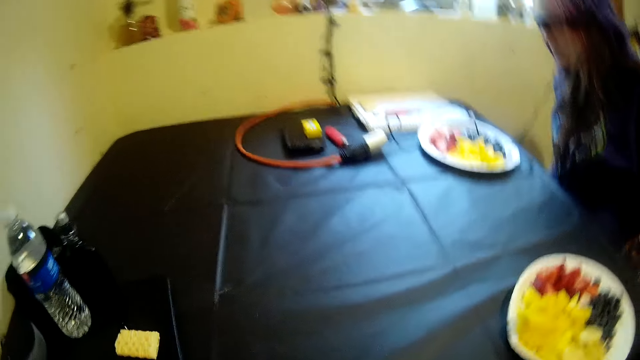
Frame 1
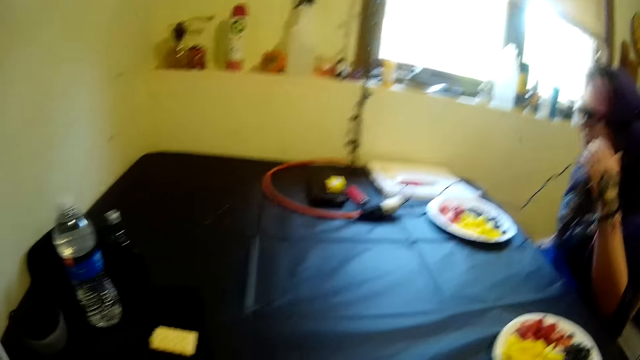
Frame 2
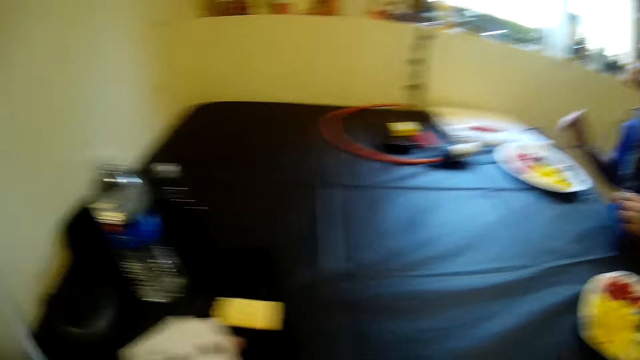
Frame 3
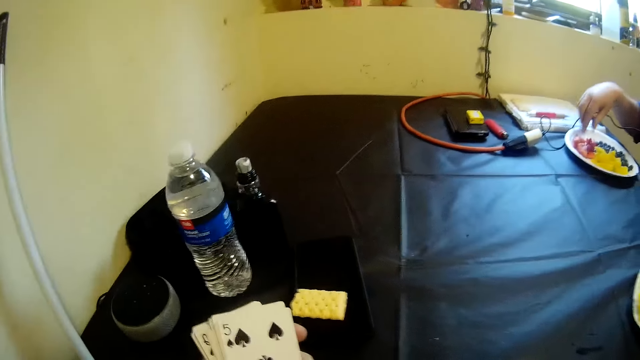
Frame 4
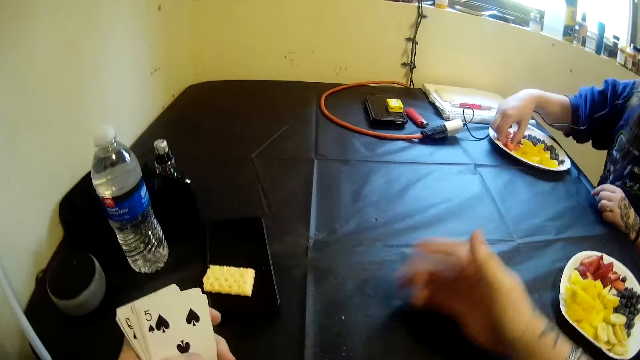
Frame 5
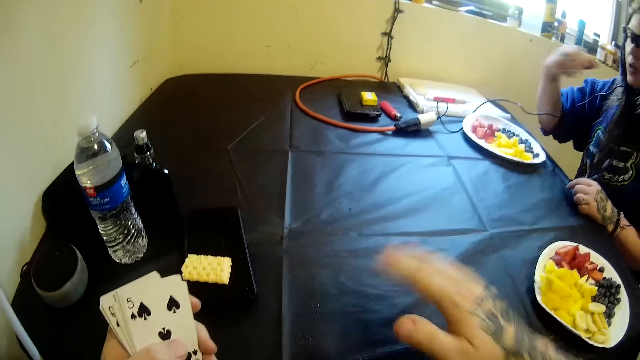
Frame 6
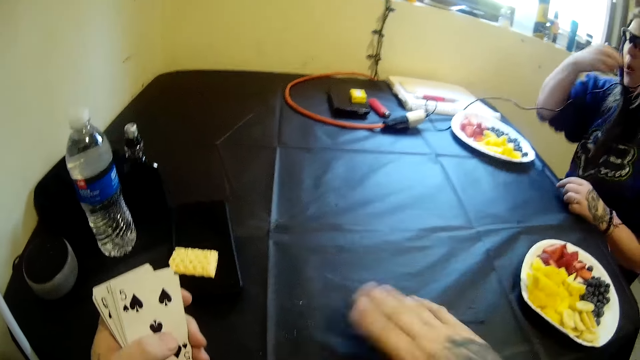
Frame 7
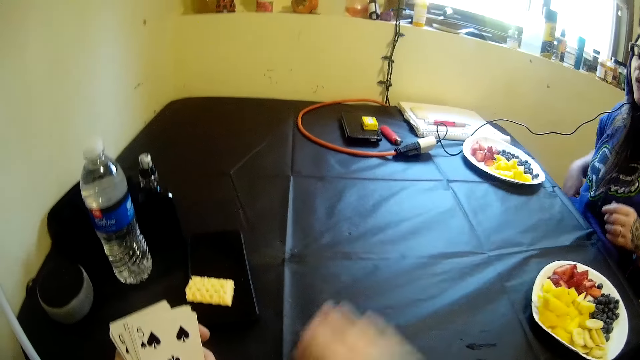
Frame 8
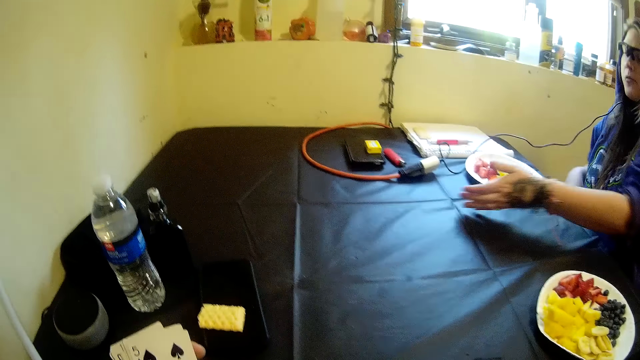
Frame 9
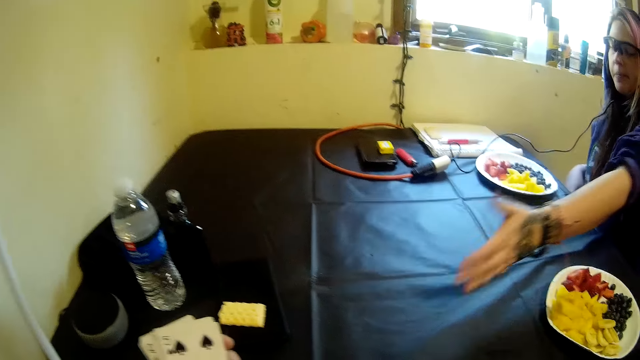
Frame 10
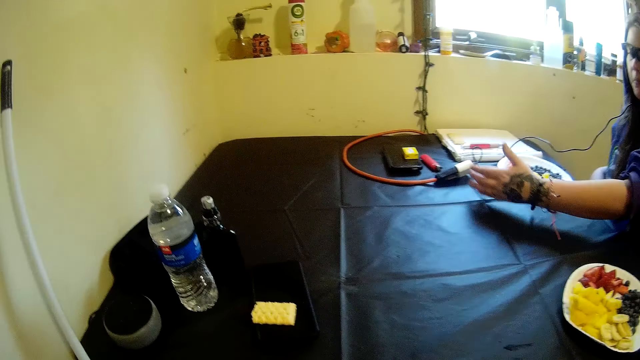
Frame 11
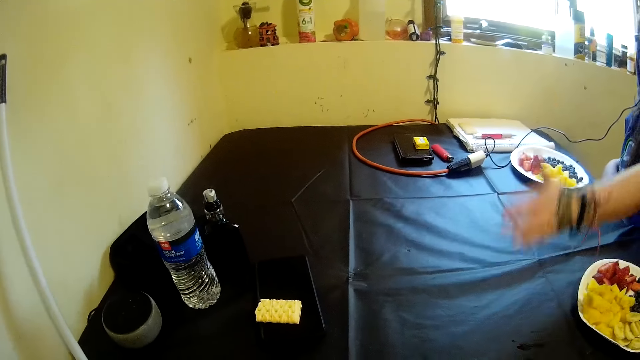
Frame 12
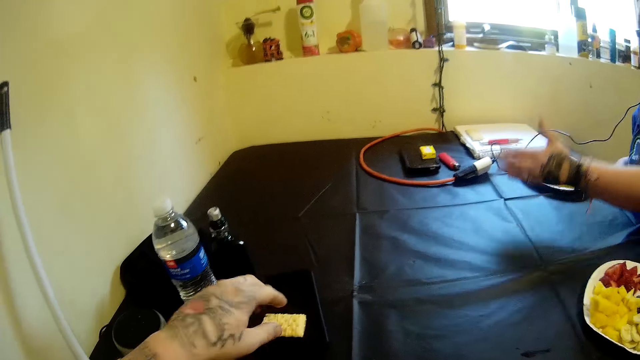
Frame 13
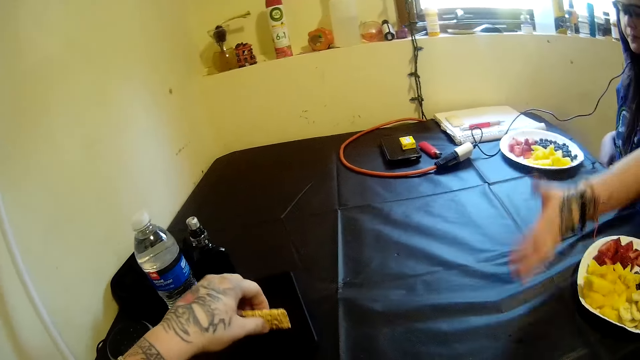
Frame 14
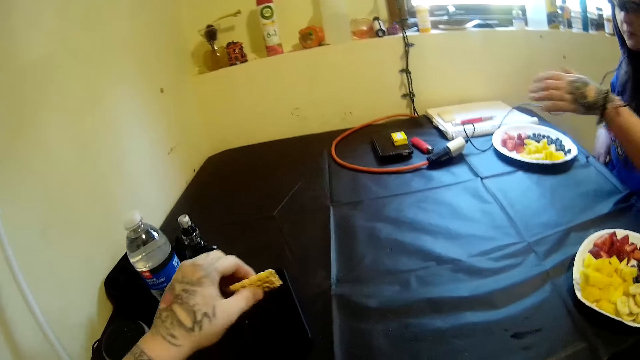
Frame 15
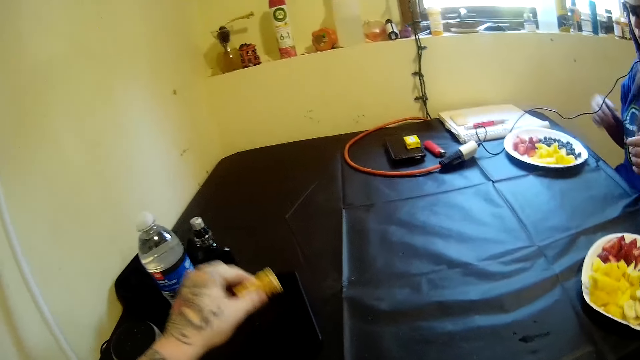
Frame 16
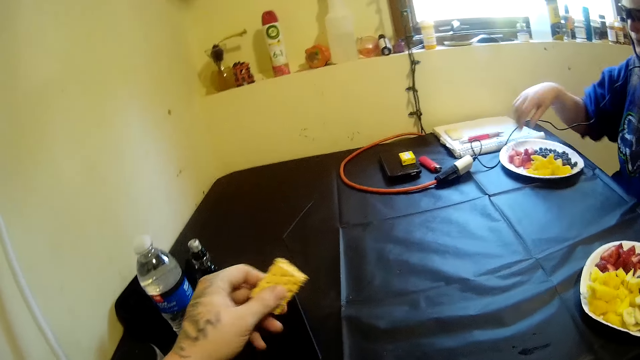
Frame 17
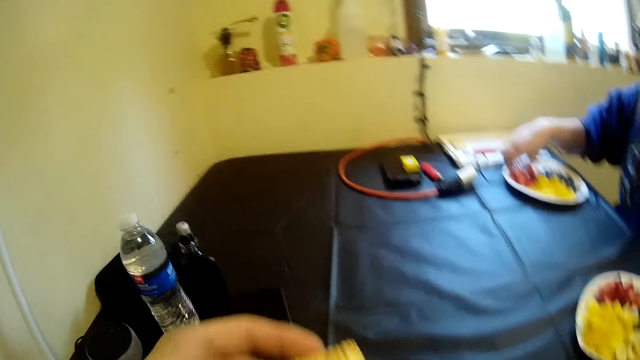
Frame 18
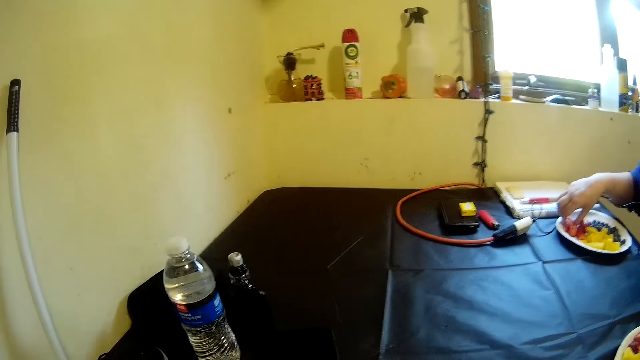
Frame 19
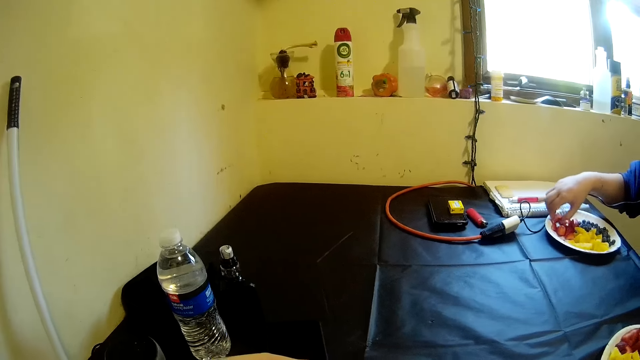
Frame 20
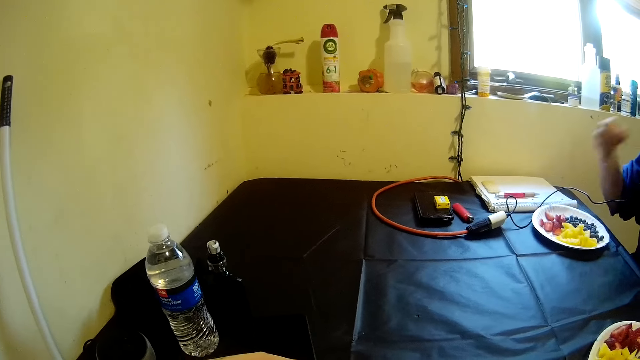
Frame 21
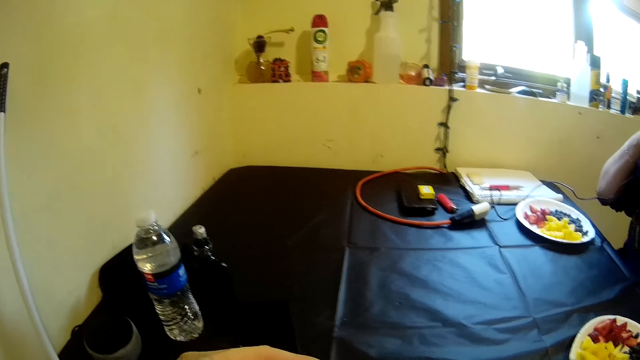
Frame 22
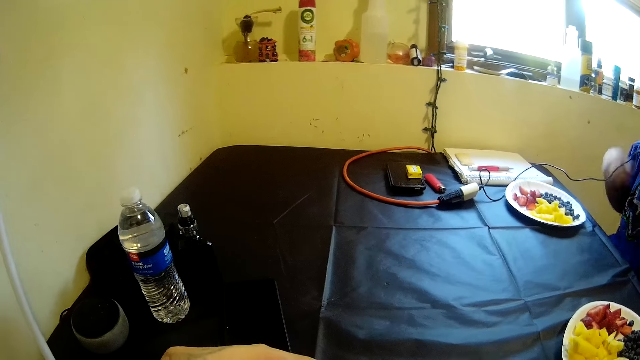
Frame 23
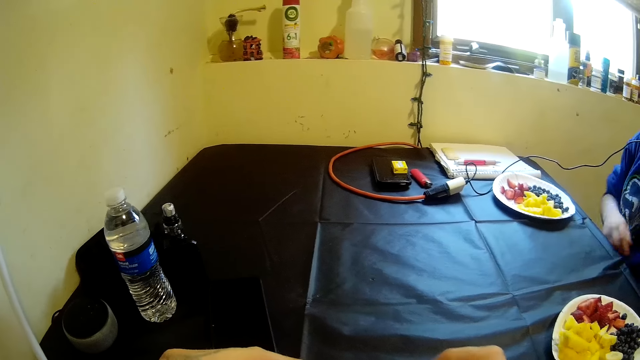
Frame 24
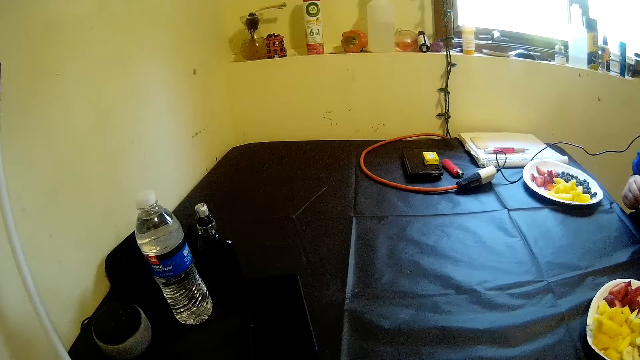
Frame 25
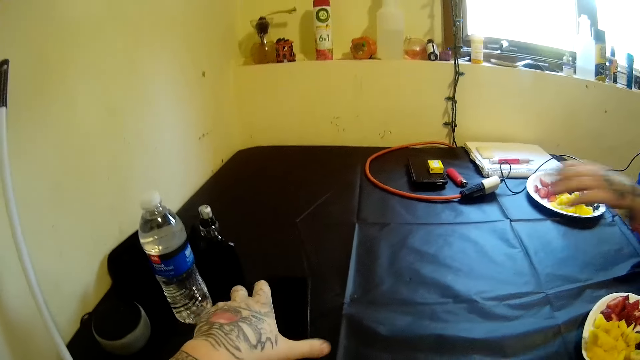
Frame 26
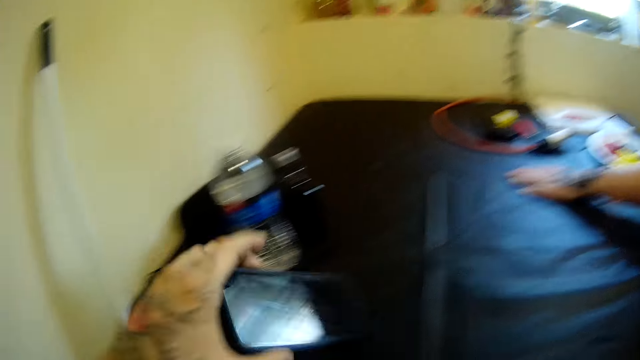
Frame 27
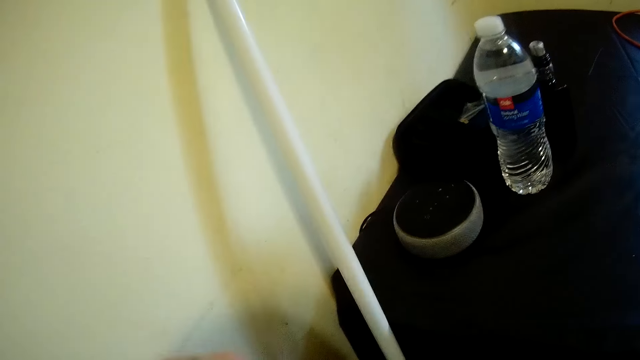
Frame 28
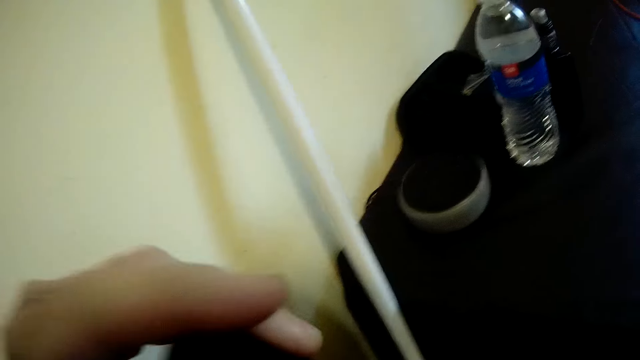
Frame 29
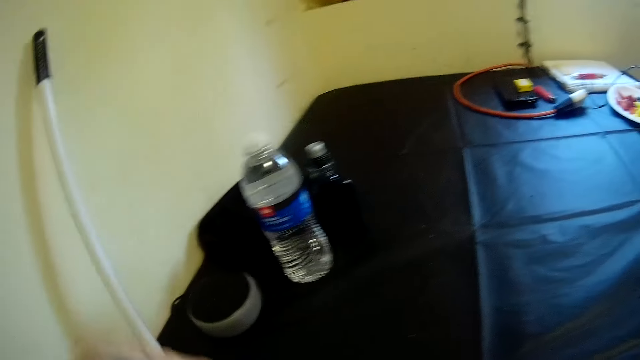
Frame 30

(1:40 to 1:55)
The camera wearer eats the piece of pineapple. He cleans the table with his hand. The woman eats more fruit salad. The camera wearer straightens the table cloth. The woman straightens the table cloth and cleans the table with her hand. The camera wearer picks the piece of biscuit from the table and taps the piece of biscuit on the table. The woman picks another piece of strawberry from her plate. The camera wearer eats the piece of biscuit. The woman eats the piece of strawberry. The camera wearer picks his phone from the table.

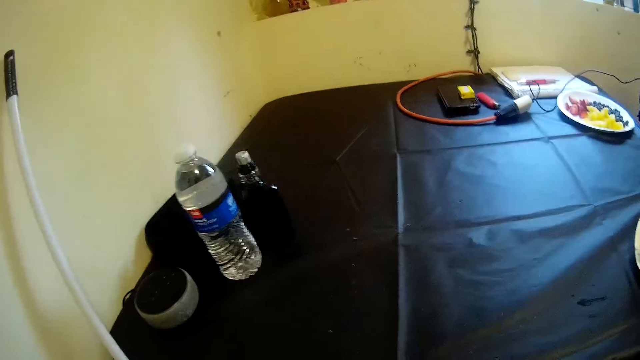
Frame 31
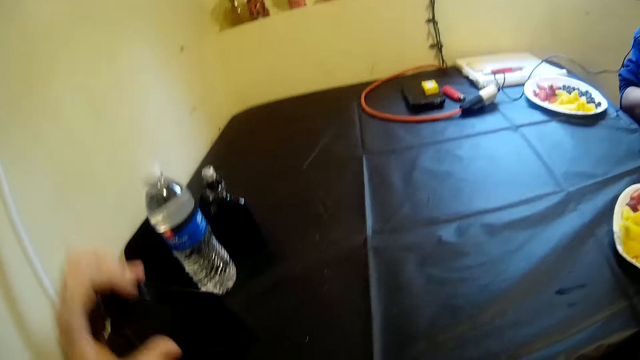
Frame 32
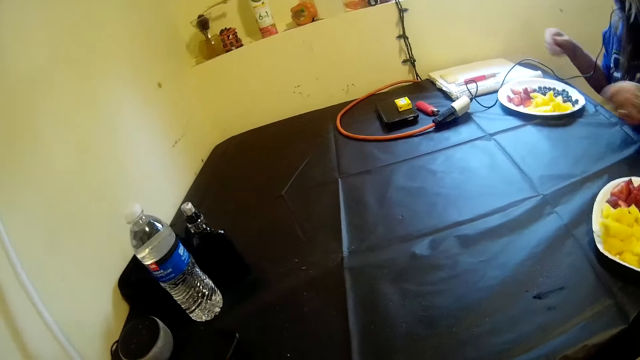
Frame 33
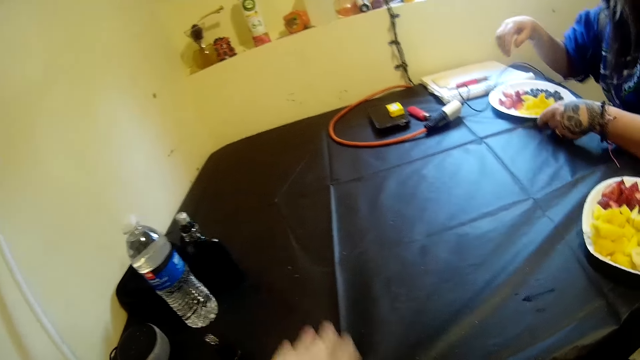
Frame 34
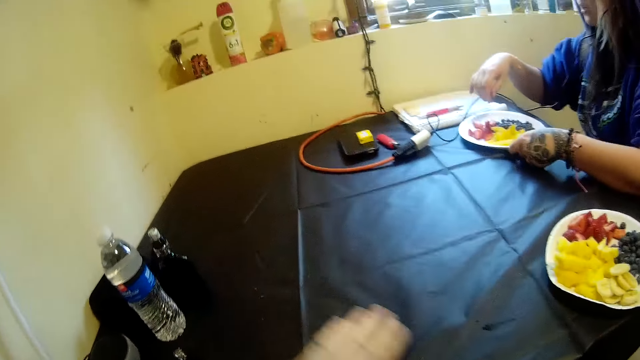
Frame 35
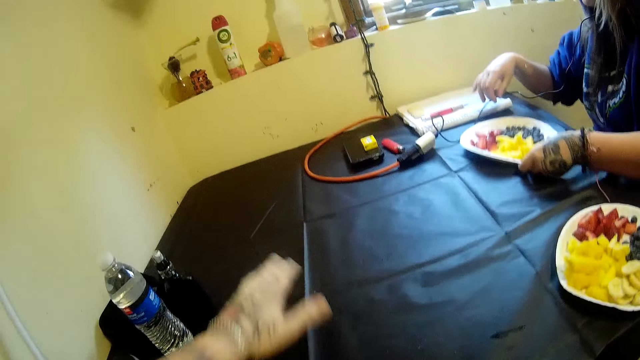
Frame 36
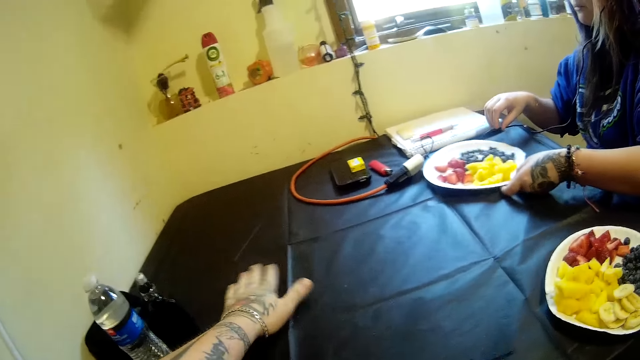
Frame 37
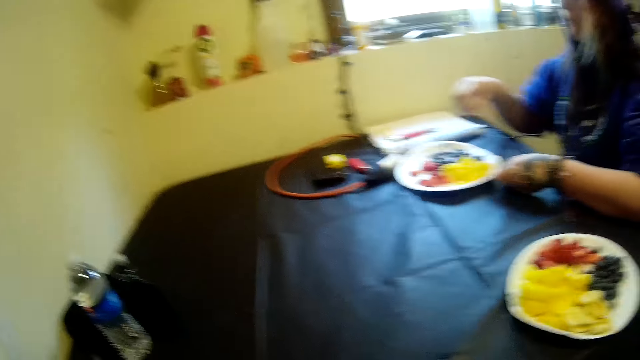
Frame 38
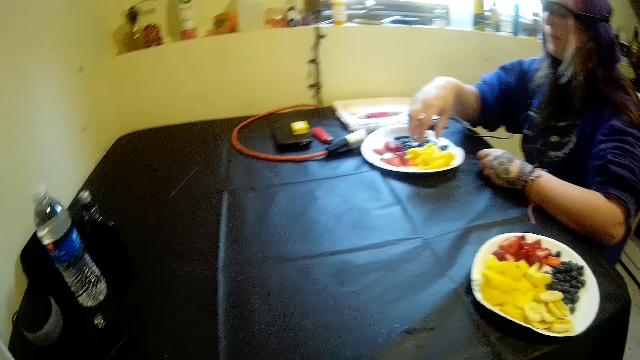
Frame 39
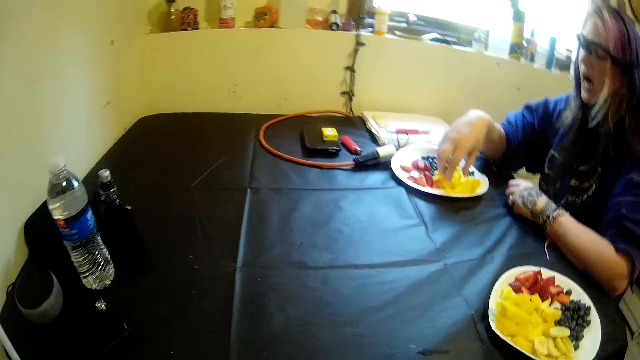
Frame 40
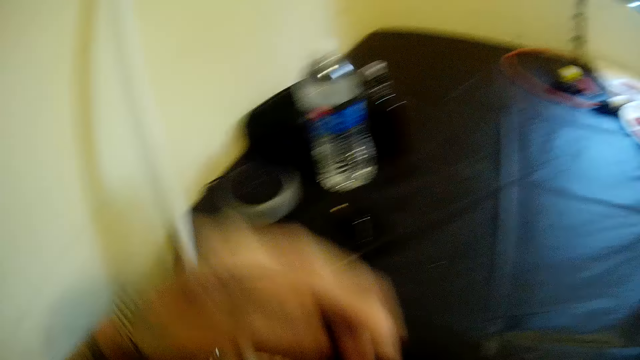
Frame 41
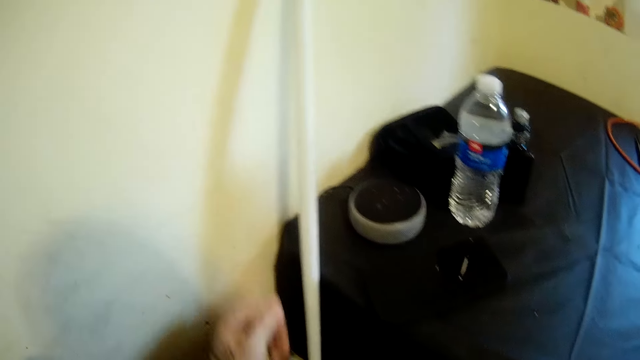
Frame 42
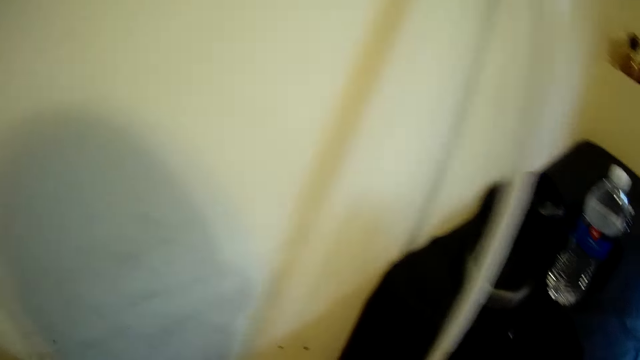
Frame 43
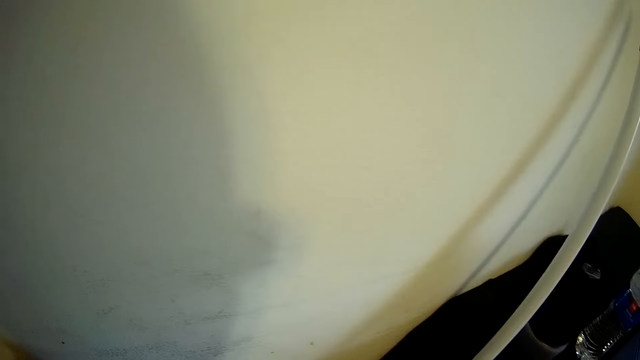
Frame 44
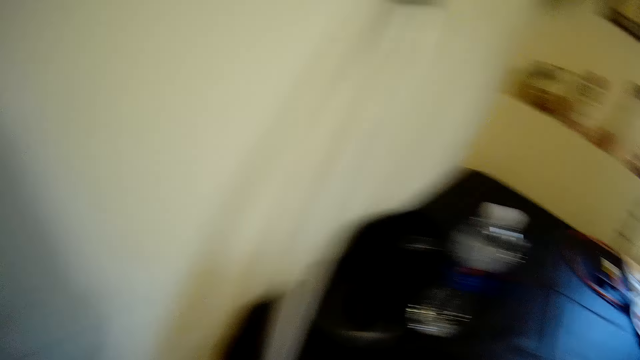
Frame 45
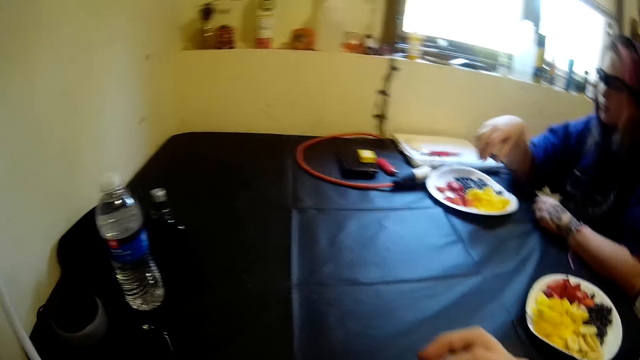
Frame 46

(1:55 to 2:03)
The camera wearer cleans the table with his hand.
